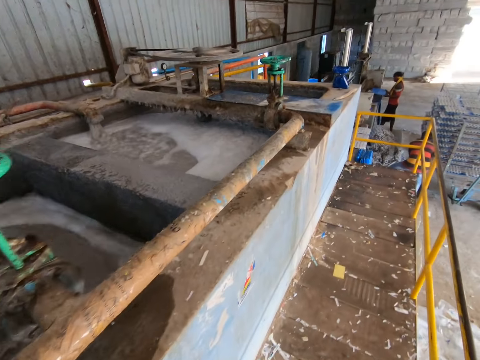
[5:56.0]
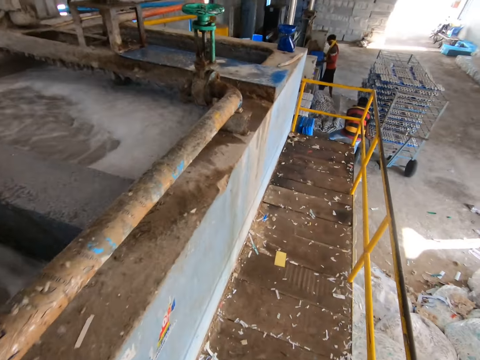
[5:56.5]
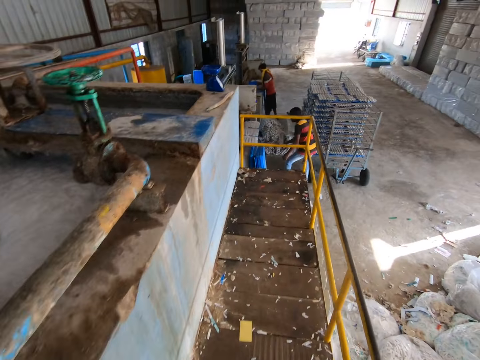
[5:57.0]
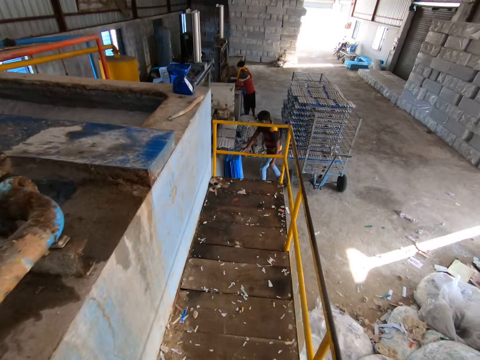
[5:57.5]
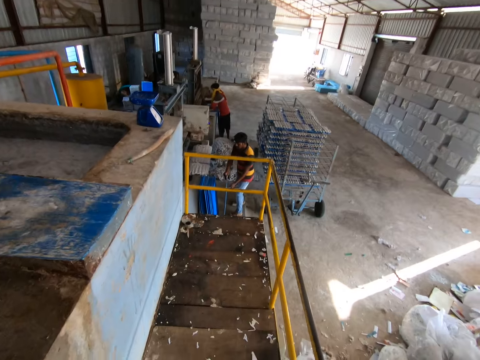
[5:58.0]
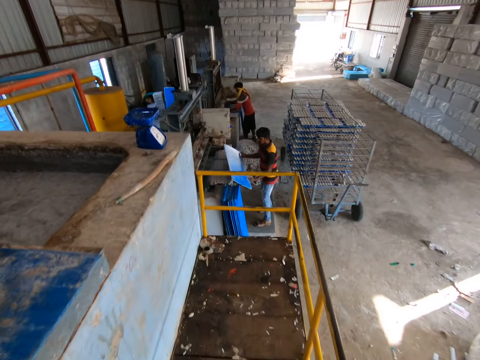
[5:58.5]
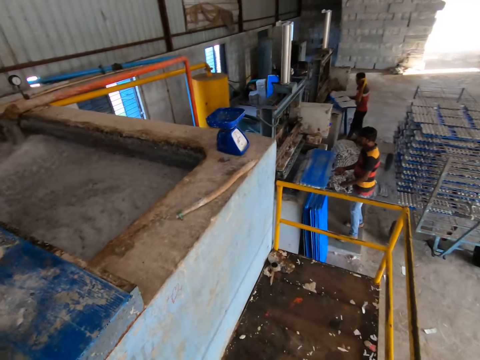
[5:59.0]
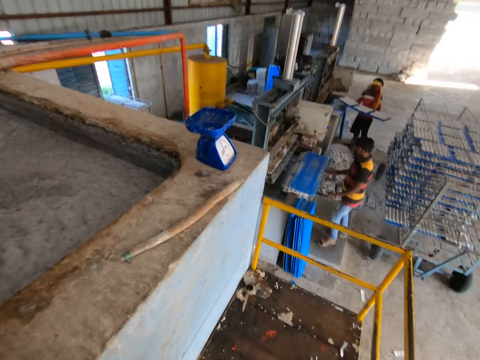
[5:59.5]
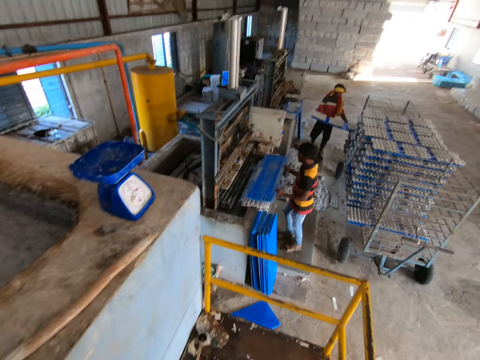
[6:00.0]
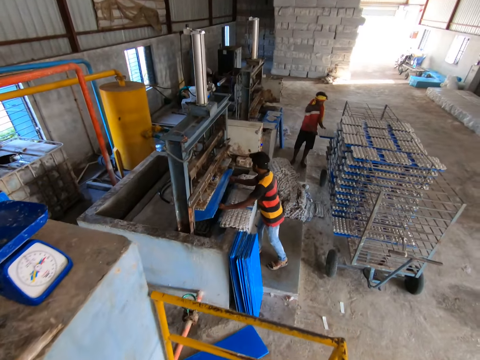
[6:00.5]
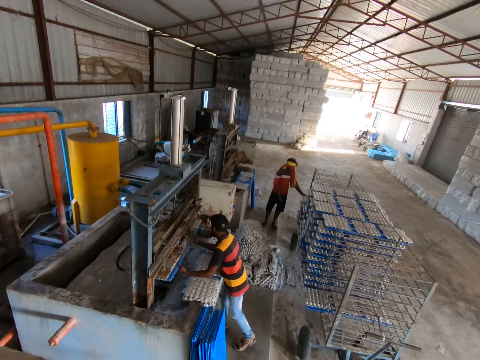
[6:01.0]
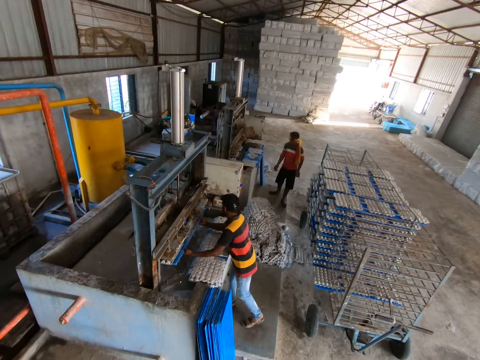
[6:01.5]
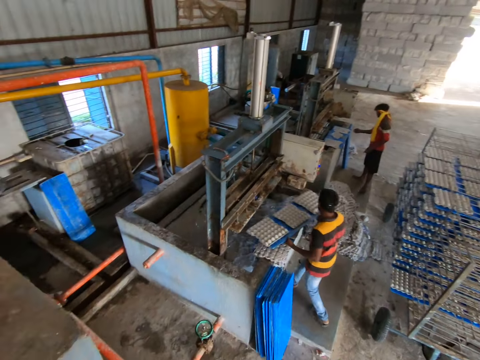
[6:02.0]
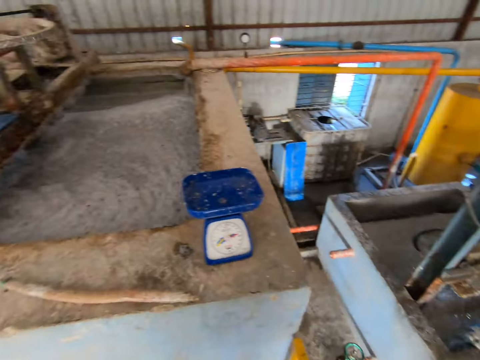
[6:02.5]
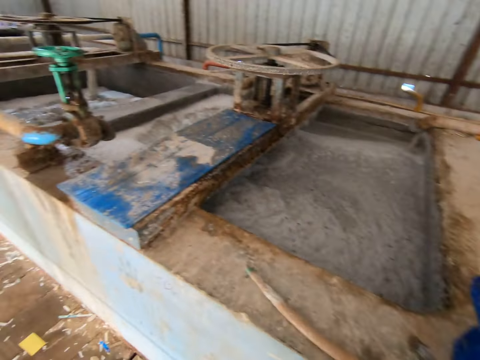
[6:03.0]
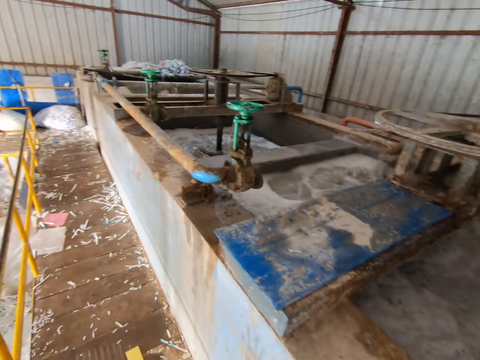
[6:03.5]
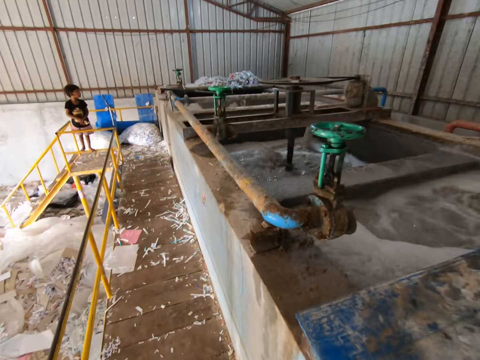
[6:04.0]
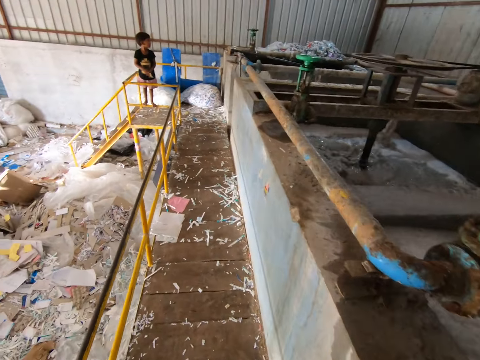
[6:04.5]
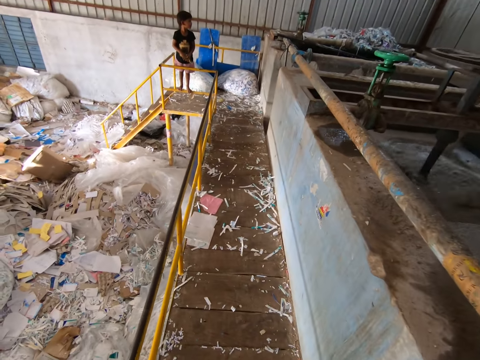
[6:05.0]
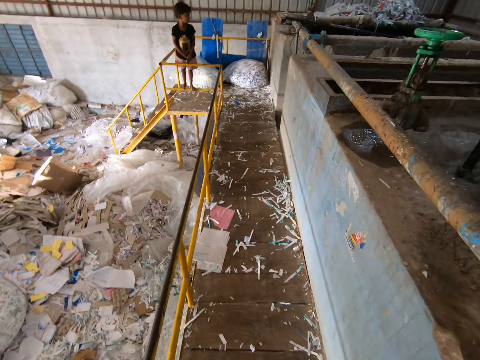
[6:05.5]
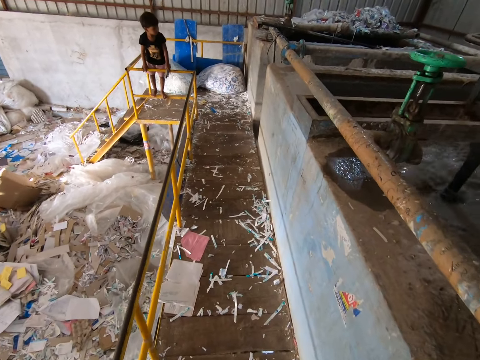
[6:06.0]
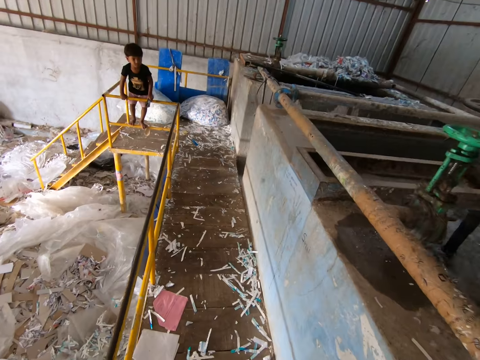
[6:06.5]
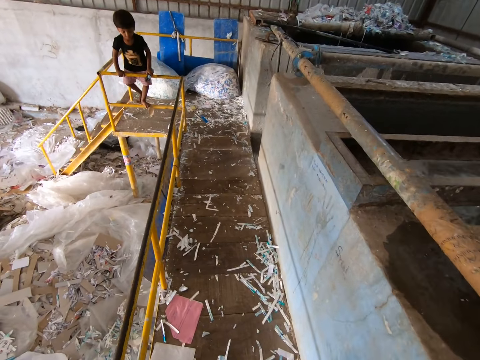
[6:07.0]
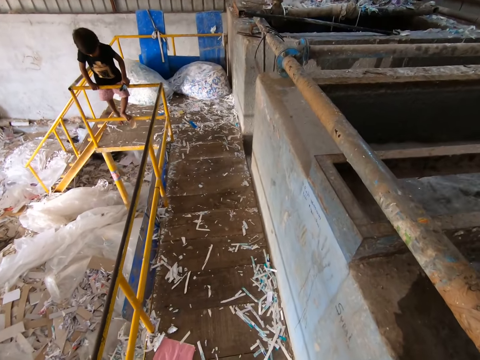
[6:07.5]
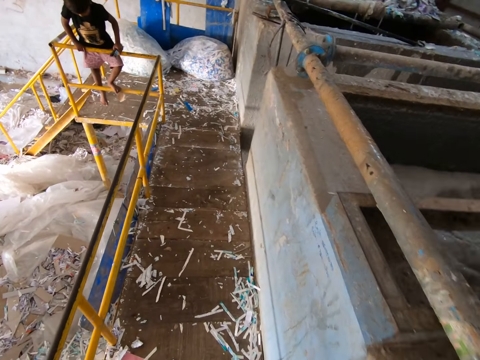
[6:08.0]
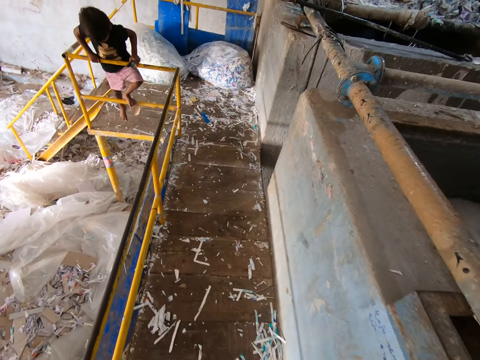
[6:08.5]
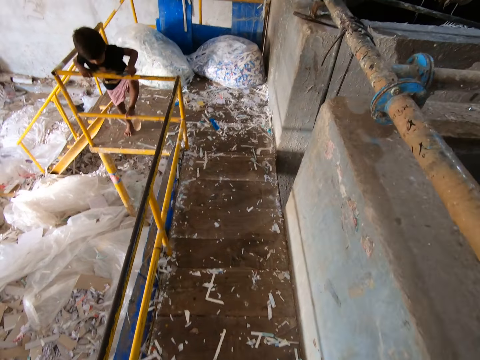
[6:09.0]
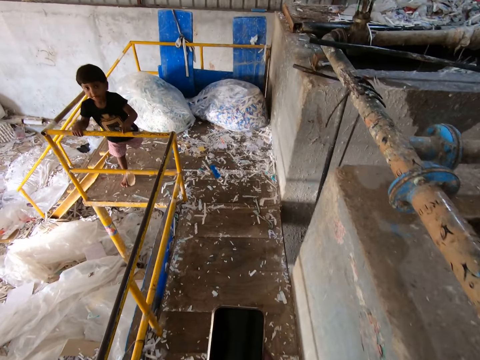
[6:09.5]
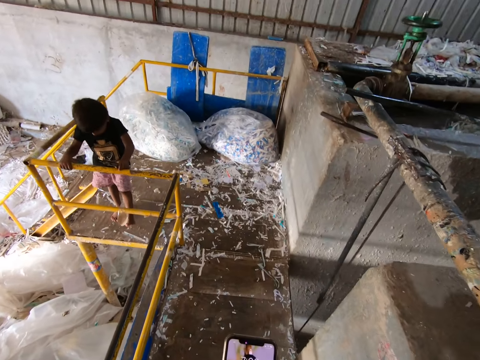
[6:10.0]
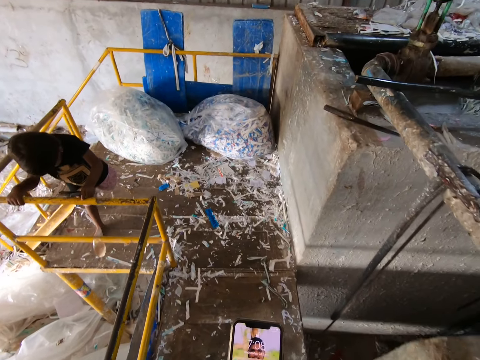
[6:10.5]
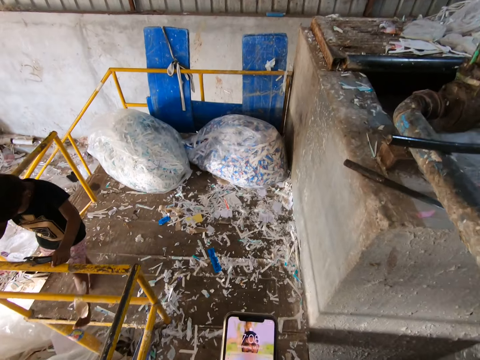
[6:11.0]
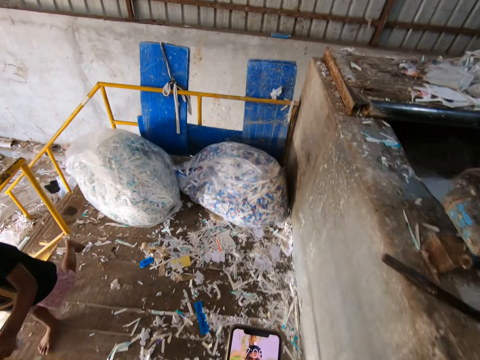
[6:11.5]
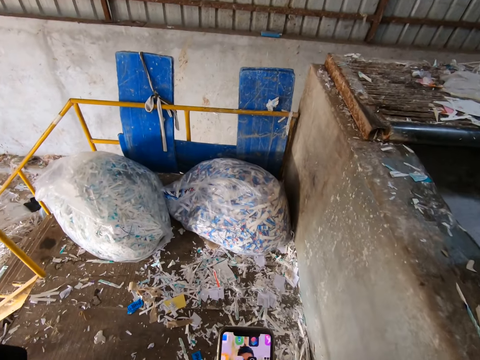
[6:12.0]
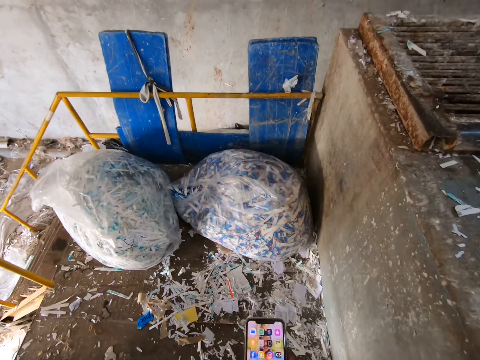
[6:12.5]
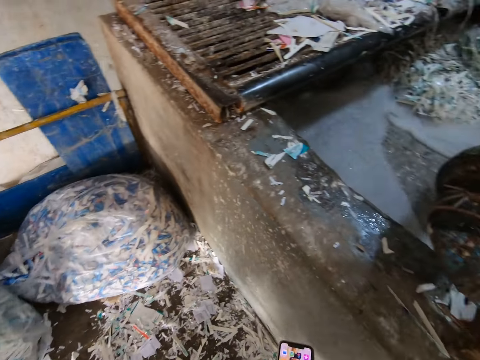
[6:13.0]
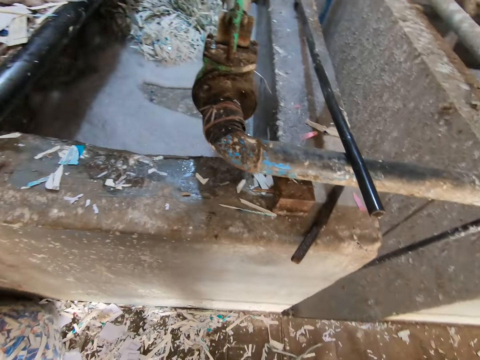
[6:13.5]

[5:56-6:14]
The other man places the tray in the shelf with both hands and picks up a tray by the fence with his right hand. The first man places the tray on some egg carton with both hands, places the tray in the egg carton making machine with both hands, and carries the tray filled with egg carton from the egg carton making machine with both hands. The camera wearer holds a phone with his right hand. He operates the phone with his right hand.

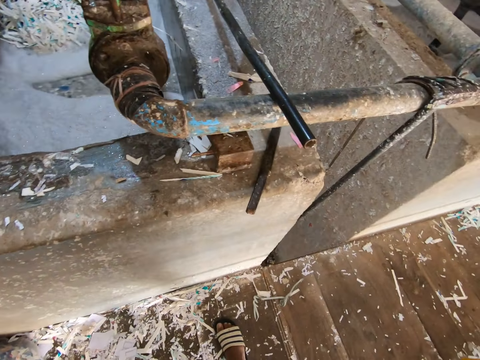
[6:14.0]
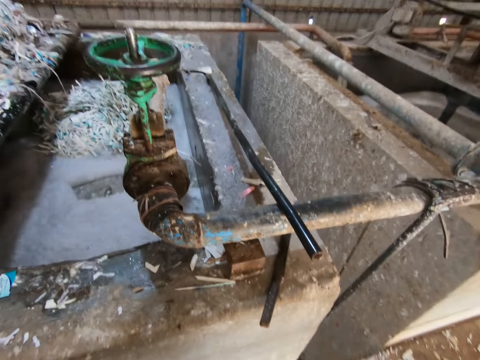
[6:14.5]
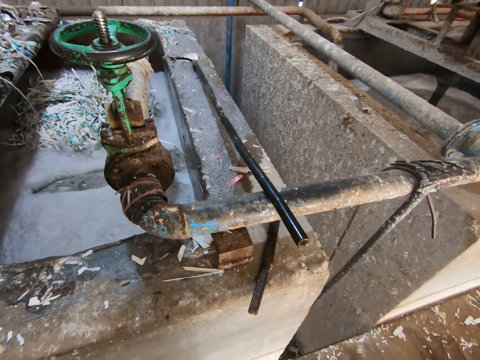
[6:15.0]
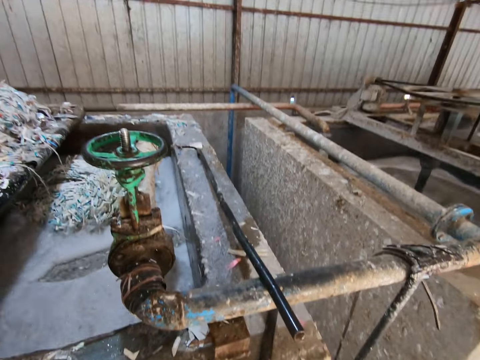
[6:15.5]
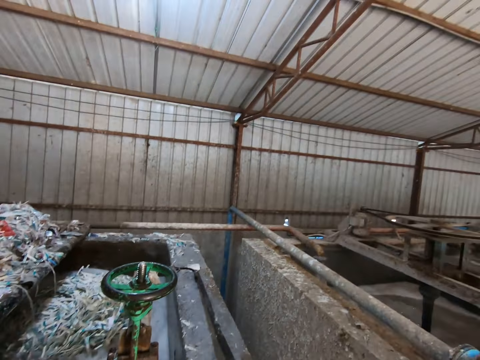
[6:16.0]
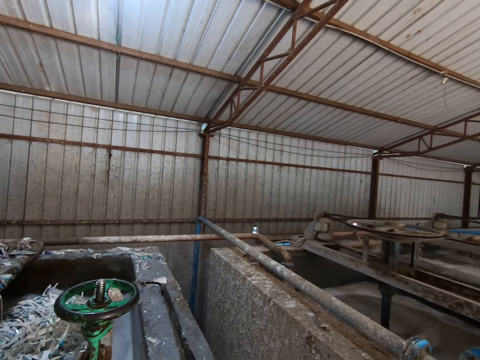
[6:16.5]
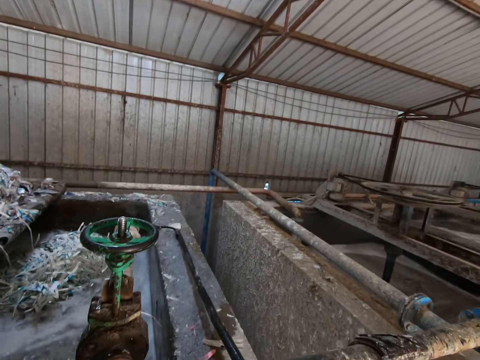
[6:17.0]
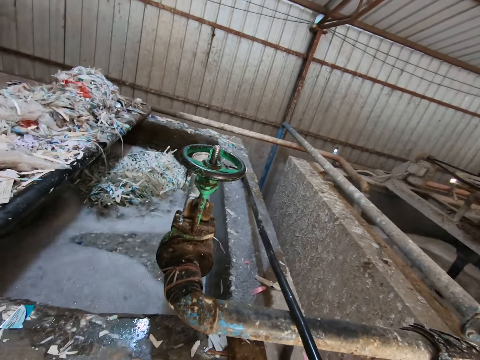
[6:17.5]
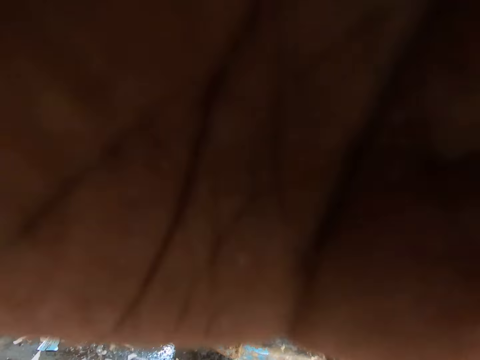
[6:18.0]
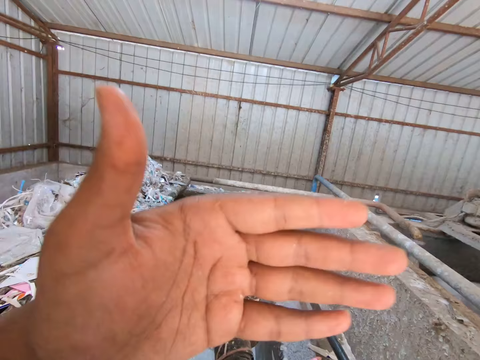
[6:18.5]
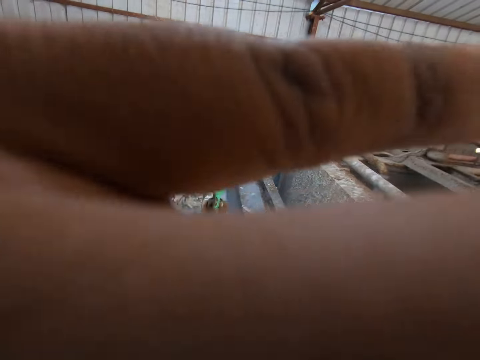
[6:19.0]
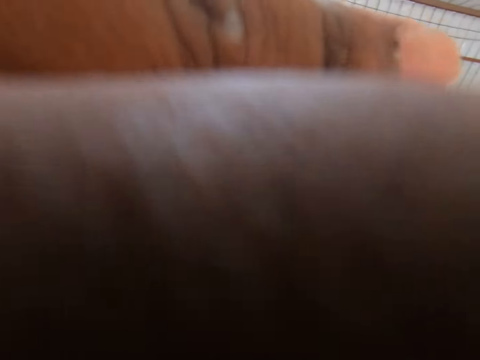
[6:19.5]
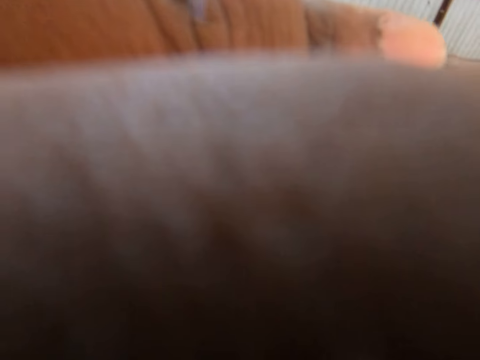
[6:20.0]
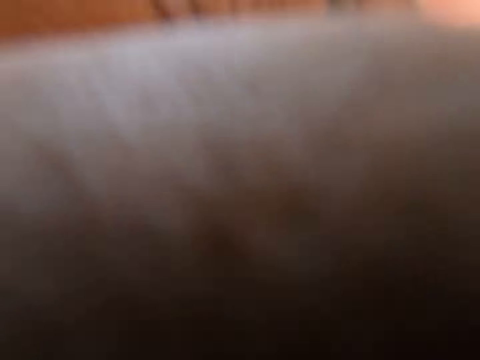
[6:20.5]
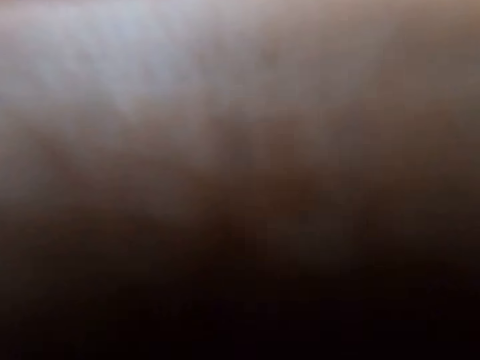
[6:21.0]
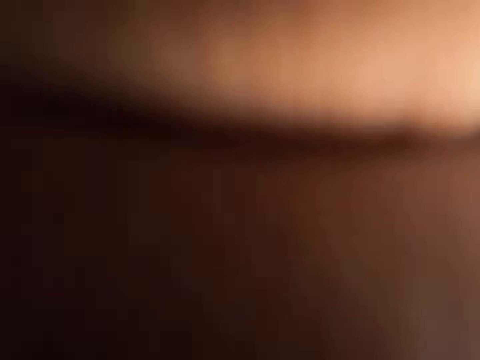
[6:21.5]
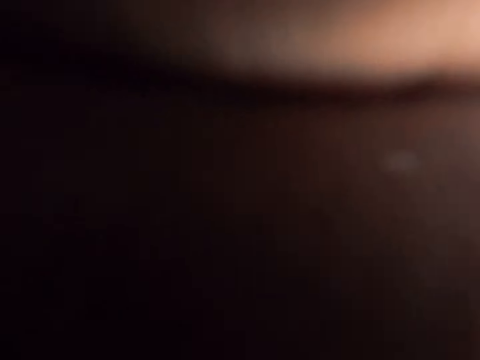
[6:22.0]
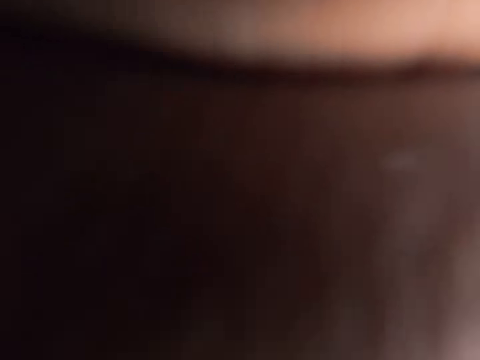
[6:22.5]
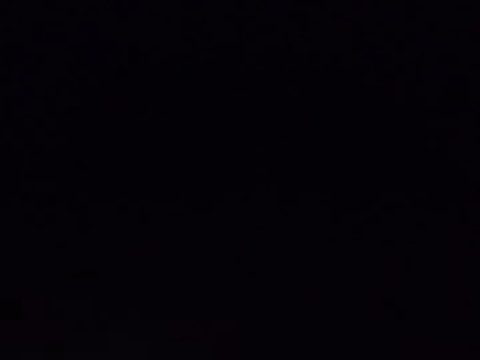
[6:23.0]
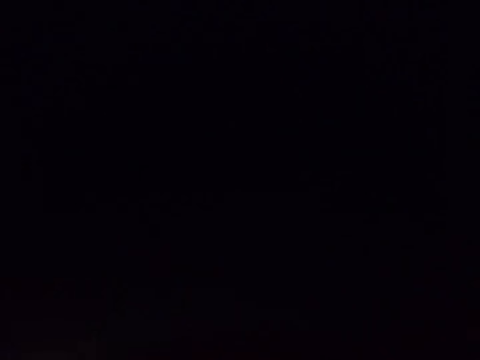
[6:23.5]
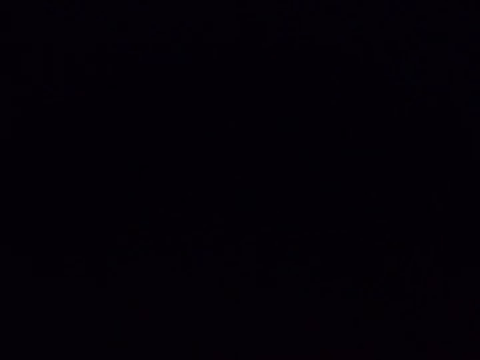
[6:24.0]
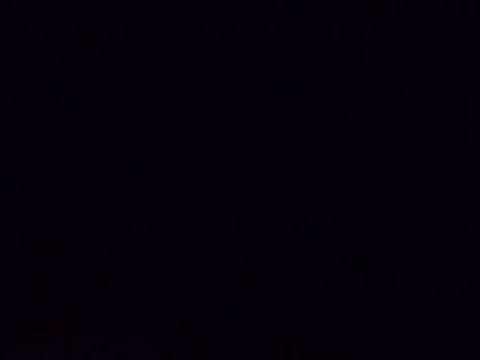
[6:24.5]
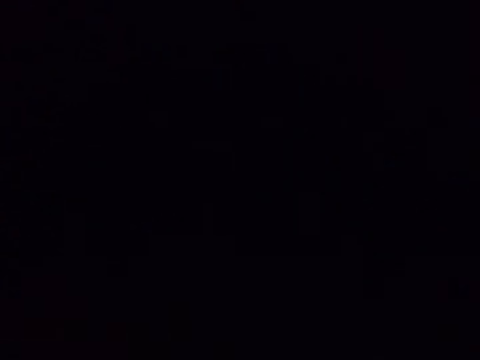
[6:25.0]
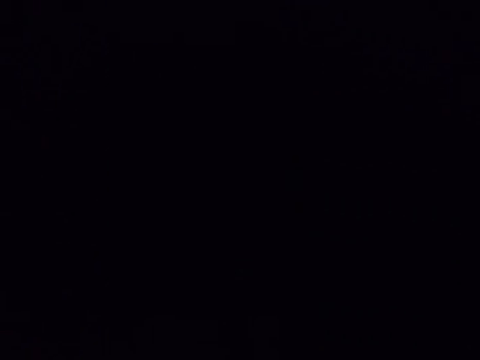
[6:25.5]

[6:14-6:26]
The camera wearer covers a camera on his head with his left hand.
